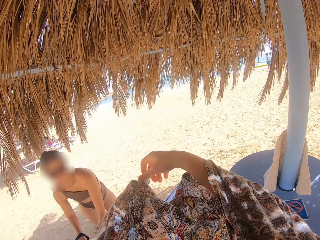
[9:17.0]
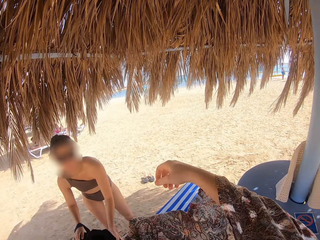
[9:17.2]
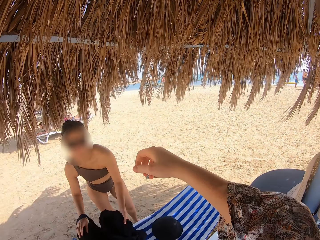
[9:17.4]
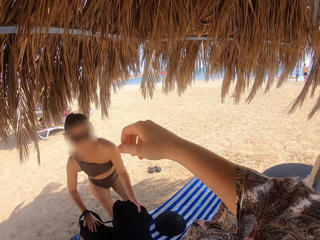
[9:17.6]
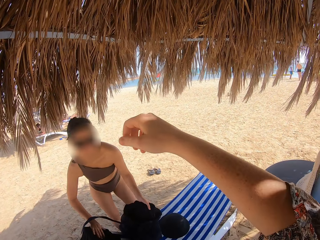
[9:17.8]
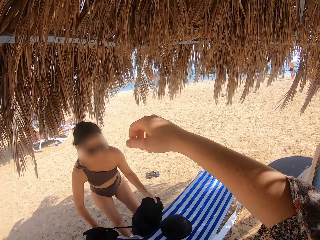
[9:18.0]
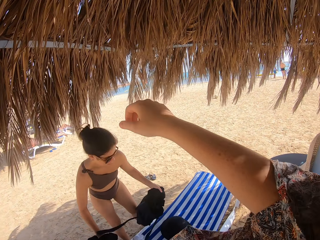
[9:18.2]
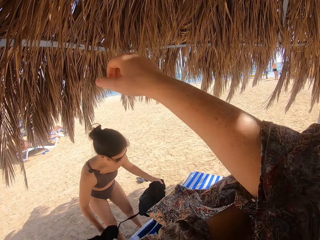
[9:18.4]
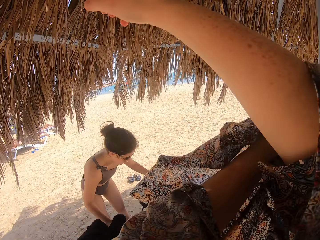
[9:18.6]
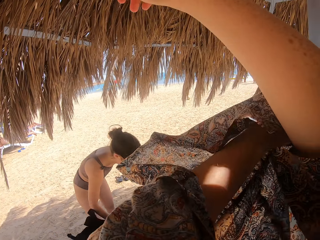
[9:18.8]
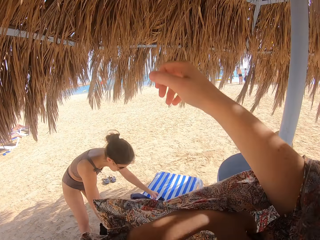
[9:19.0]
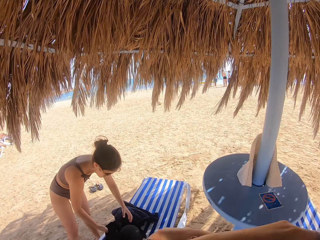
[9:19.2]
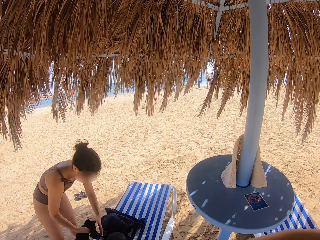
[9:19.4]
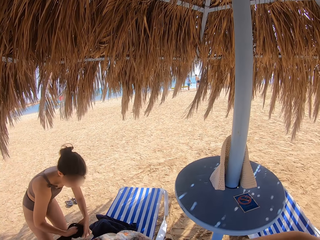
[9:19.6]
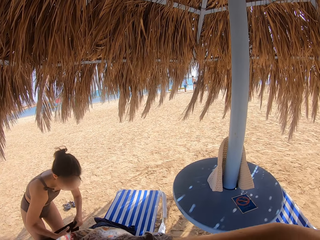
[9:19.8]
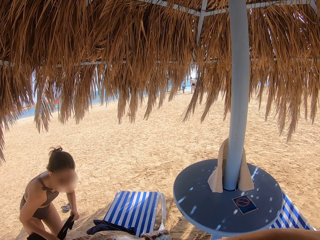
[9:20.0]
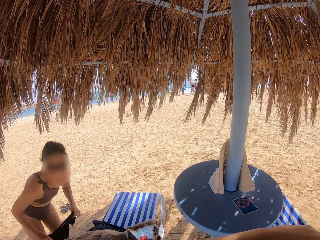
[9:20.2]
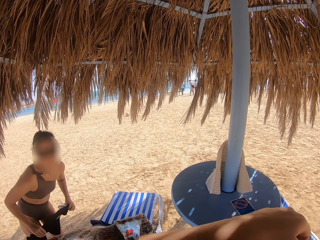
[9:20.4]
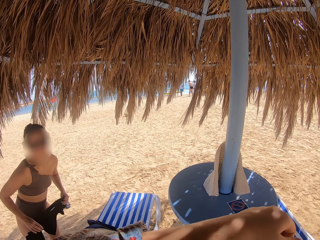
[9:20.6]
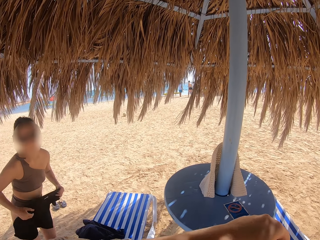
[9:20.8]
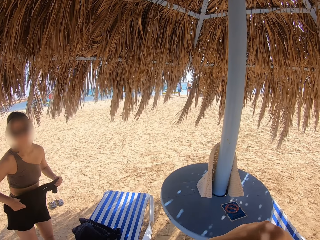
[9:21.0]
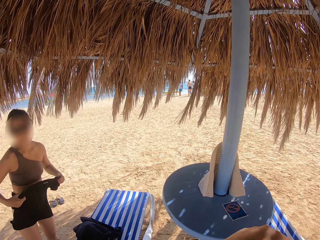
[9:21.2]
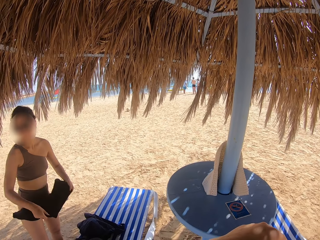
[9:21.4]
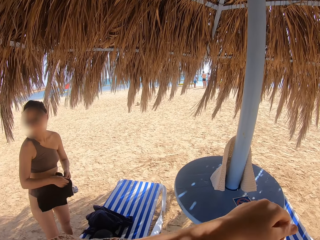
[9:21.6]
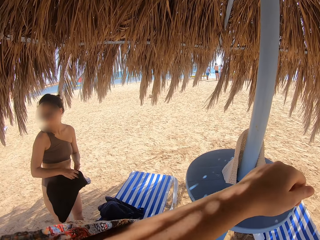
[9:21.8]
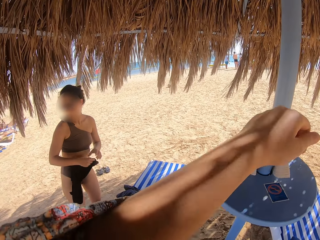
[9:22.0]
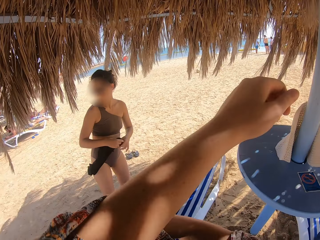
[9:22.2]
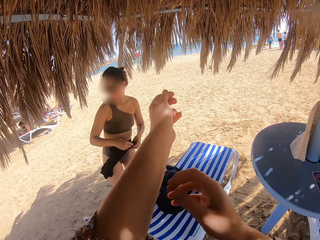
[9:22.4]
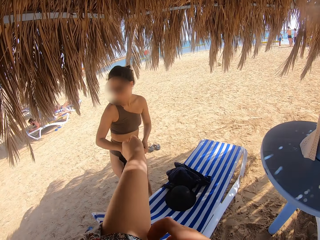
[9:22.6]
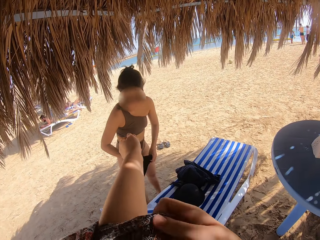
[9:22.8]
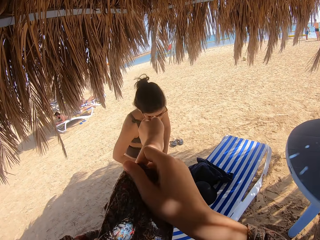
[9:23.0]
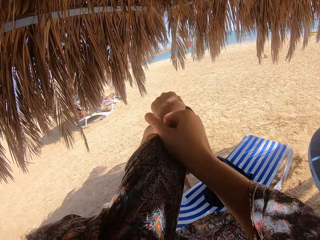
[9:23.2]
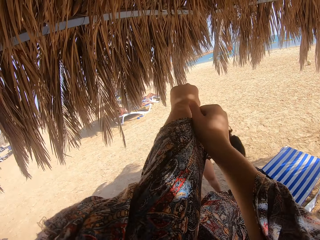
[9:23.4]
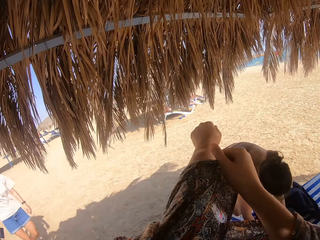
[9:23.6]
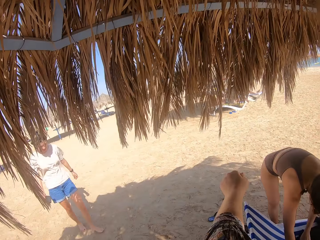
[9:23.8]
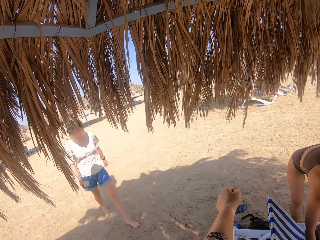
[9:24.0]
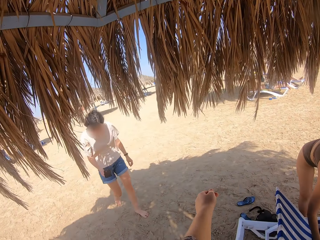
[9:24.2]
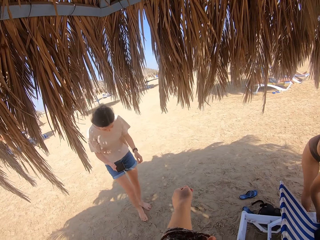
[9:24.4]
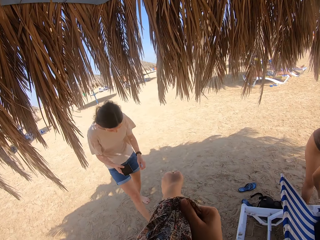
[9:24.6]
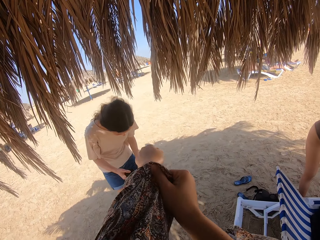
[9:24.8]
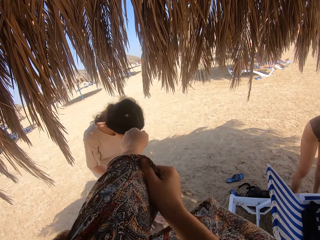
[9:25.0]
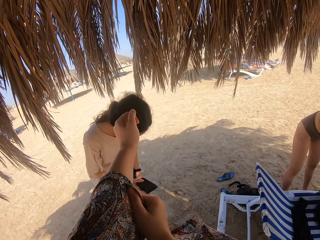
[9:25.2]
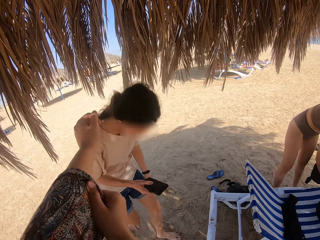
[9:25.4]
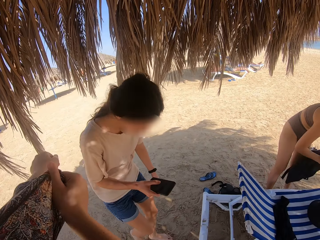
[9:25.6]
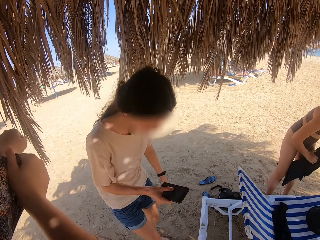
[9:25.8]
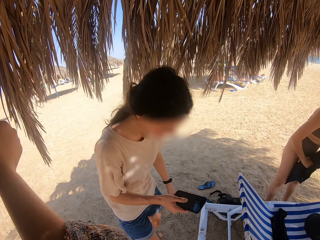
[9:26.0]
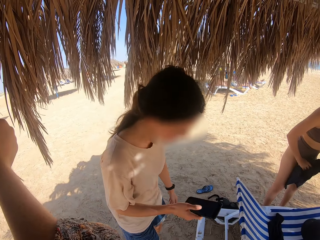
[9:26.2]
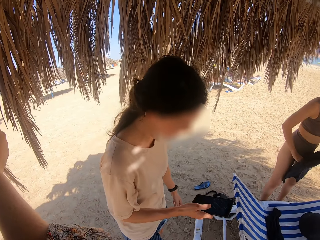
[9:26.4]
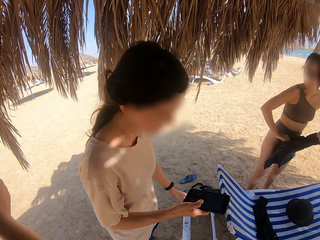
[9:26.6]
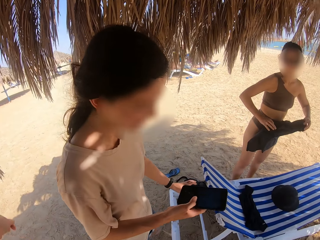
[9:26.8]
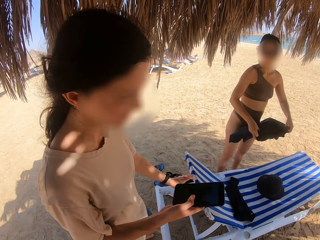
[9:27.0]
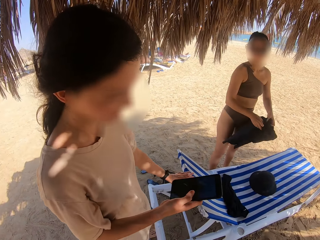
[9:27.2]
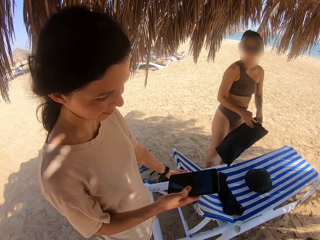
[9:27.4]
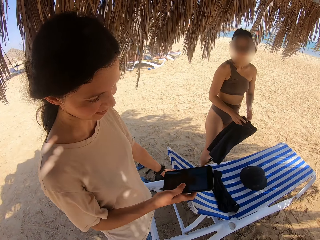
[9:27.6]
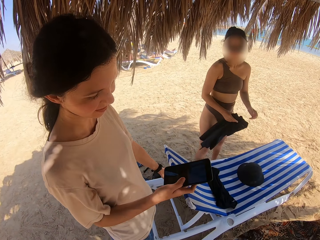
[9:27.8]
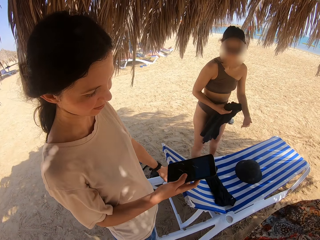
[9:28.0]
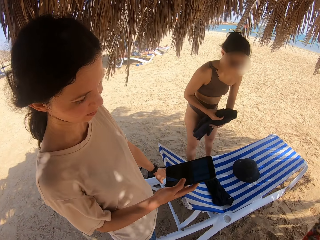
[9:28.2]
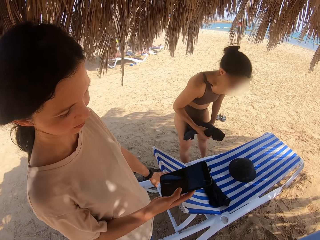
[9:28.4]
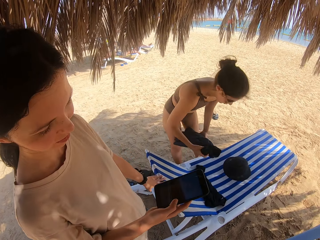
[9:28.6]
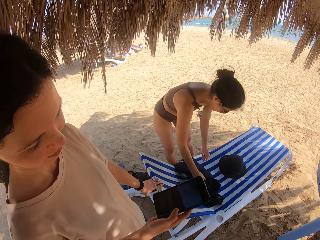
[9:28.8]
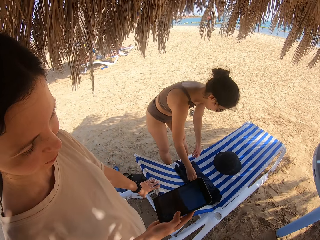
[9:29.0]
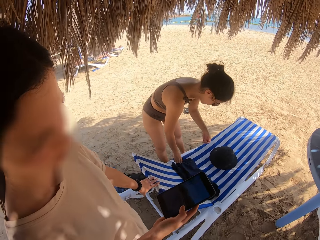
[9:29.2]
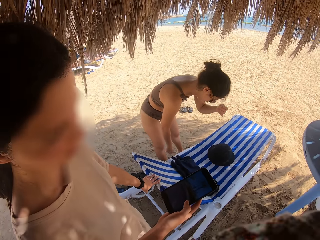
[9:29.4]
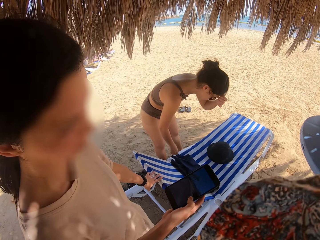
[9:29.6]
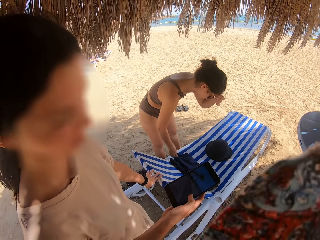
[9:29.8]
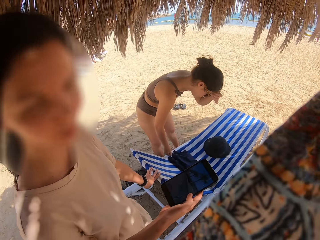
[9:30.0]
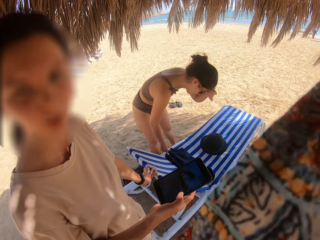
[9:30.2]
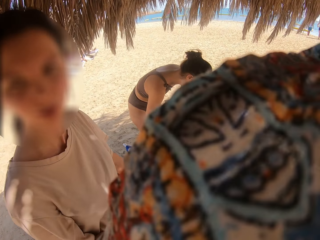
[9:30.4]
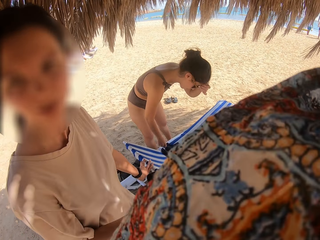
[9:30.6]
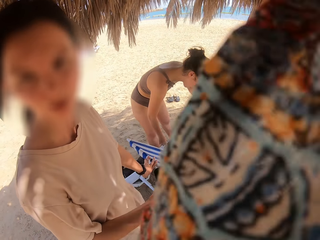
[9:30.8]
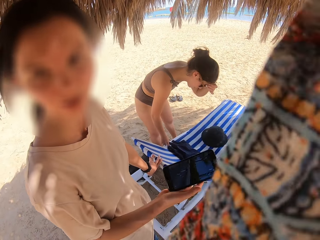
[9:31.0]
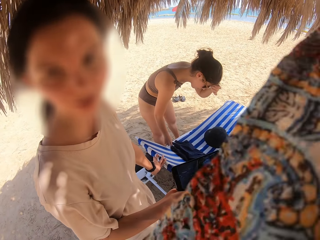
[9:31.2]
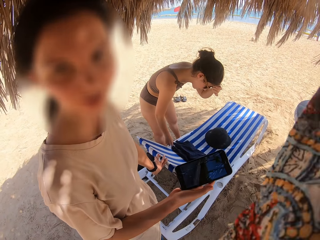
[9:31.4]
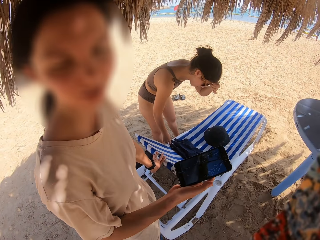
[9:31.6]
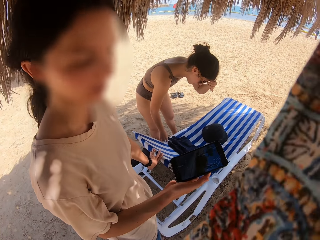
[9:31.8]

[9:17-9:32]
A woman folds the t-shirt. The camera wearer removes her top. Another woman walks towards the camera wearer on the sand beach. The other woman operates her phone with her right hand. The first woman folds the short. The other woman stands on the sand beach. The camera wearer places the short on the pile. The other woman operates her phone.

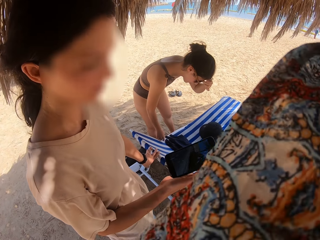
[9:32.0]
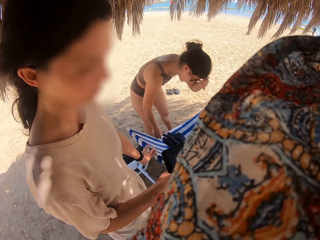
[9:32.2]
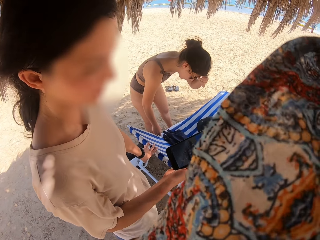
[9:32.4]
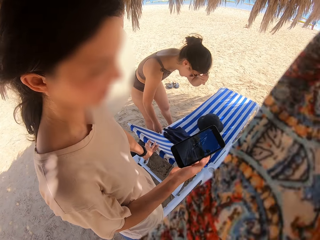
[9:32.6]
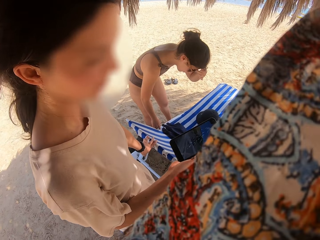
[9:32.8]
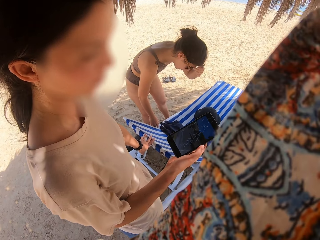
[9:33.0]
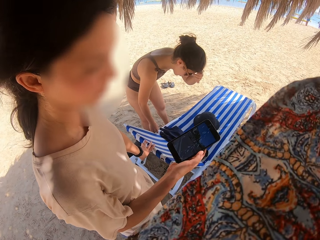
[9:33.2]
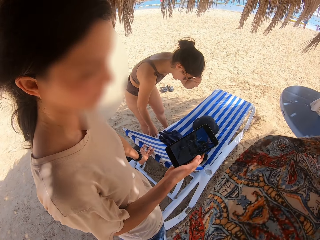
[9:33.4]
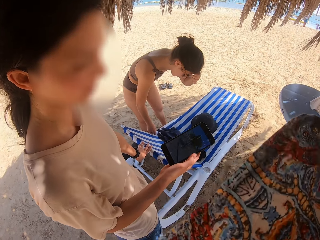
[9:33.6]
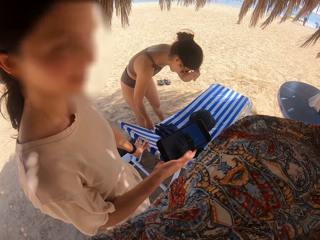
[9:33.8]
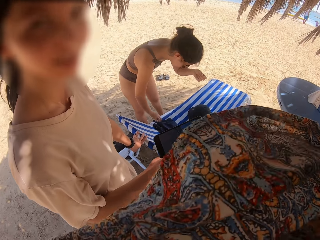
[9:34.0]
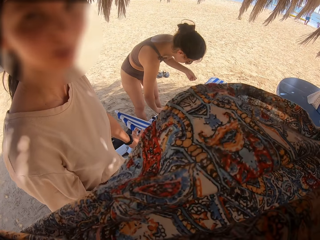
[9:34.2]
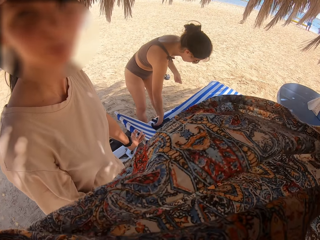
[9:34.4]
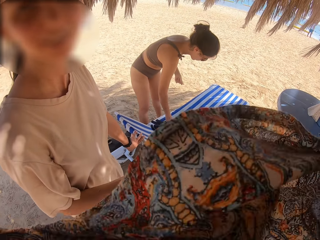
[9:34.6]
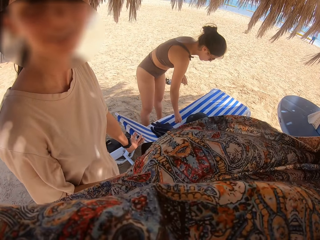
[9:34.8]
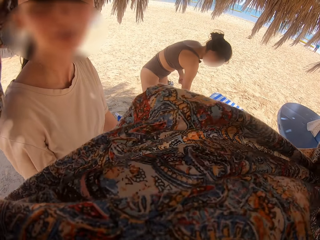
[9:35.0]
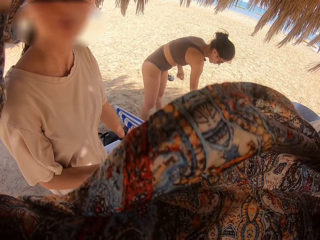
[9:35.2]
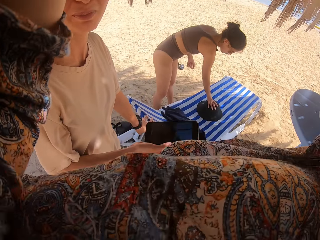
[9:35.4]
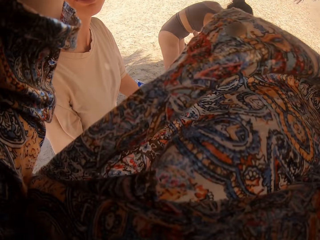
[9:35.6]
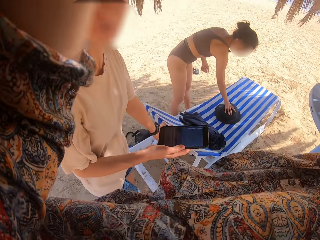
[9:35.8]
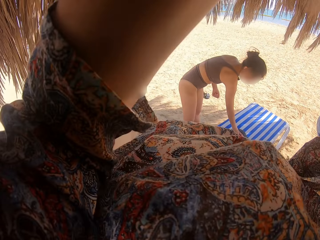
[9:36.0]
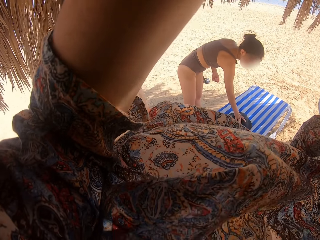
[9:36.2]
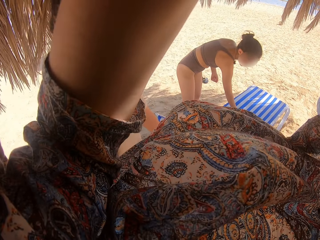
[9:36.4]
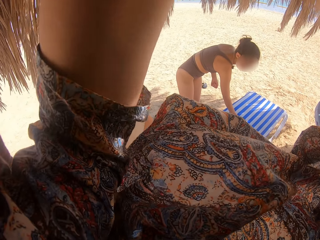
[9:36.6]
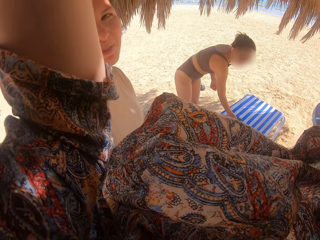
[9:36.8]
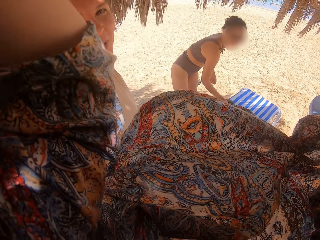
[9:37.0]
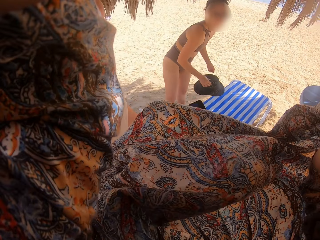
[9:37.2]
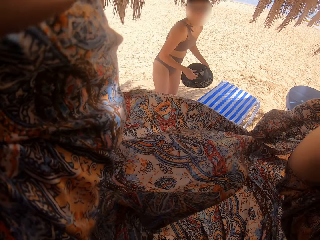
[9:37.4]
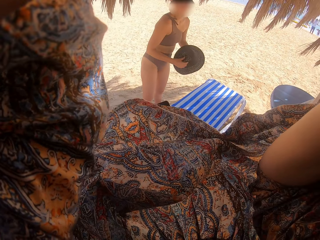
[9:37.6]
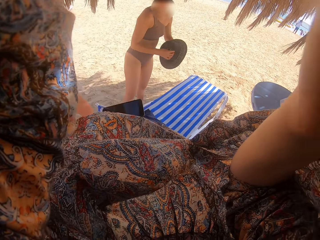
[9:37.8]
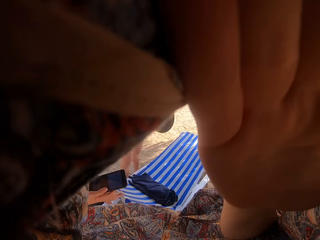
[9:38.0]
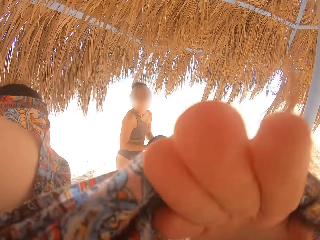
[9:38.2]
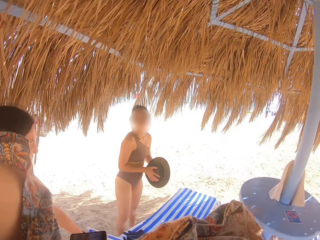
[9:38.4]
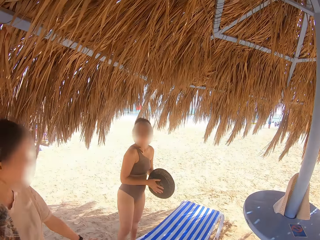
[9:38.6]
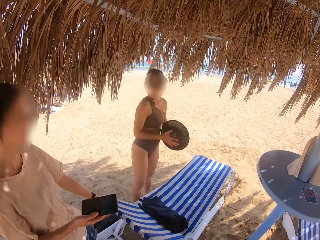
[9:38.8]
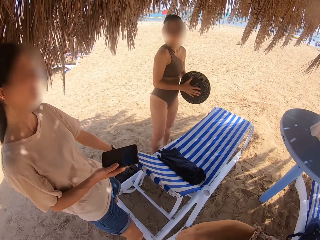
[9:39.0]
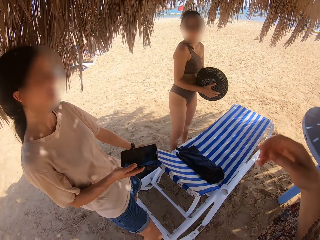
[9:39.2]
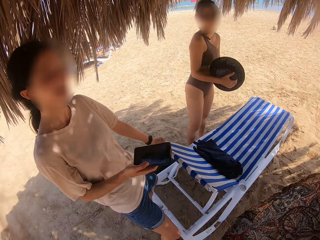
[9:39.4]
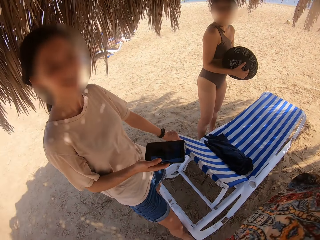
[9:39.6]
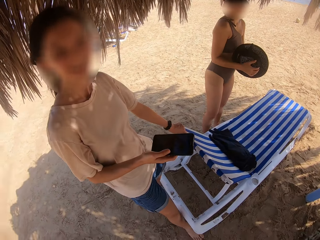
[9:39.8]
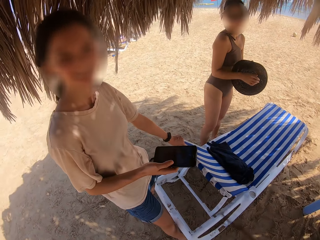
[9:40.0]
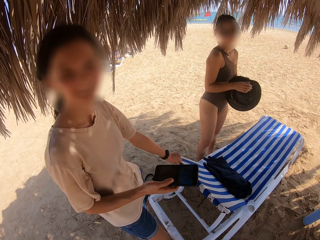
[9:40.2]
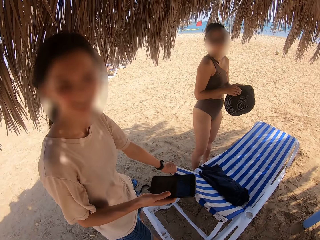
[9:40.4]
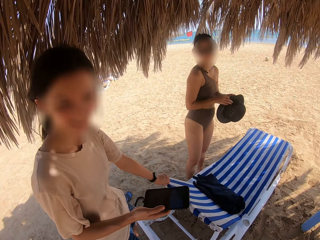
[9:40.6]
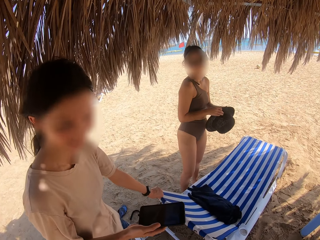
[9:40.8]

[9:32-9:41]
The camera wearer adjusts the camera with her hands. She stands on the sand beach.
